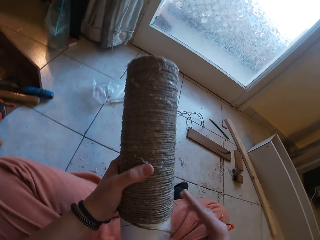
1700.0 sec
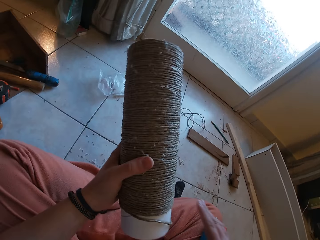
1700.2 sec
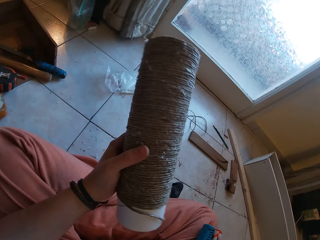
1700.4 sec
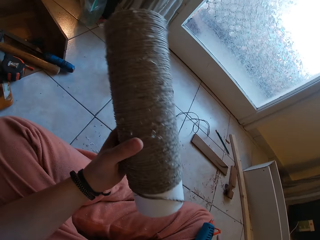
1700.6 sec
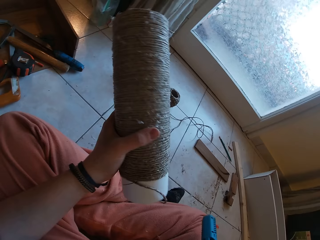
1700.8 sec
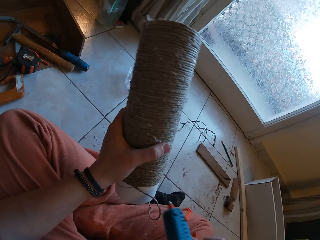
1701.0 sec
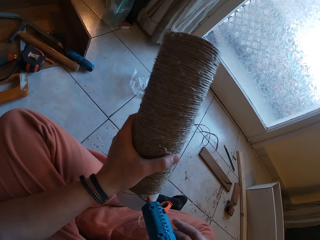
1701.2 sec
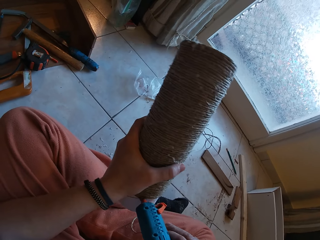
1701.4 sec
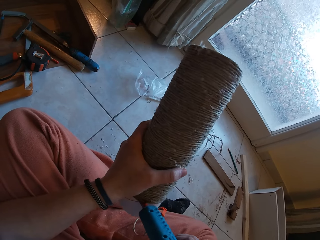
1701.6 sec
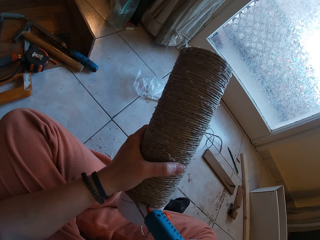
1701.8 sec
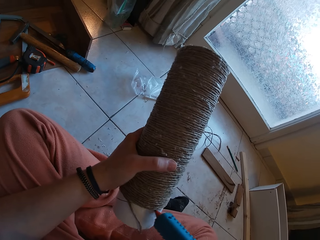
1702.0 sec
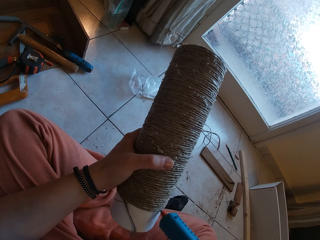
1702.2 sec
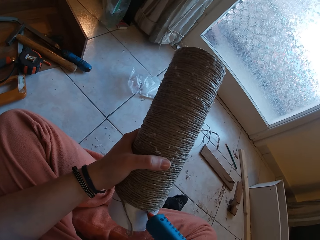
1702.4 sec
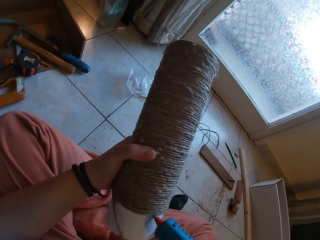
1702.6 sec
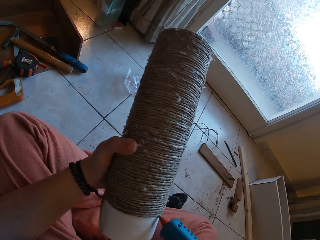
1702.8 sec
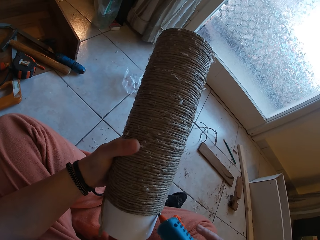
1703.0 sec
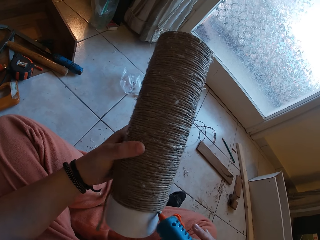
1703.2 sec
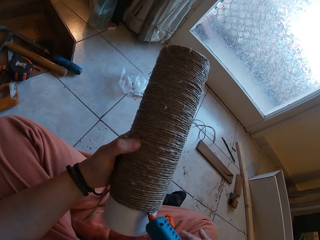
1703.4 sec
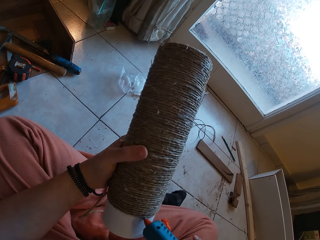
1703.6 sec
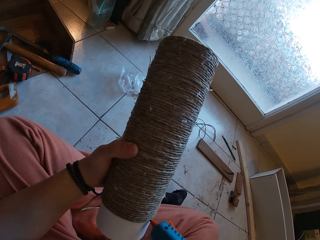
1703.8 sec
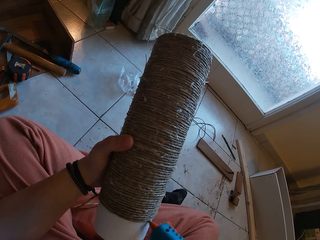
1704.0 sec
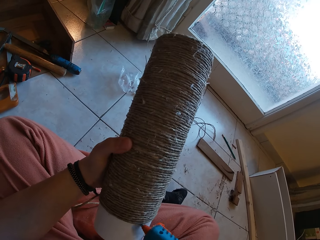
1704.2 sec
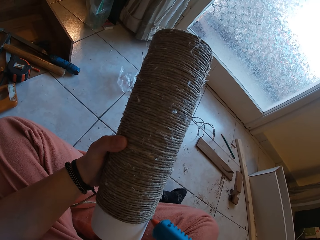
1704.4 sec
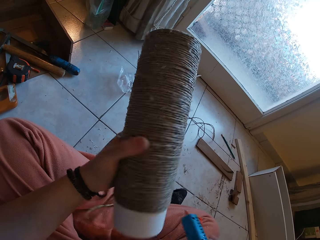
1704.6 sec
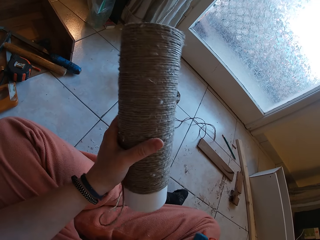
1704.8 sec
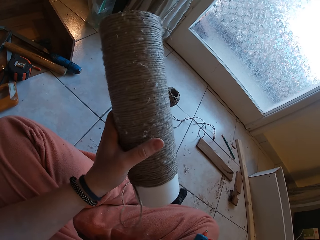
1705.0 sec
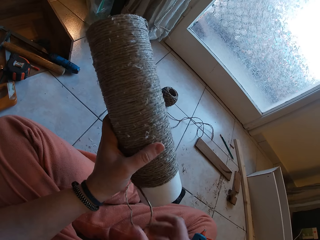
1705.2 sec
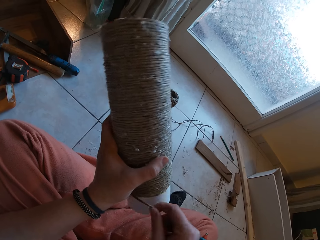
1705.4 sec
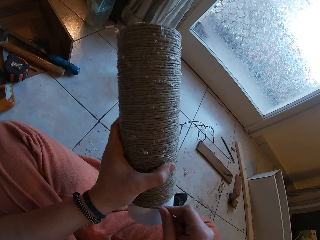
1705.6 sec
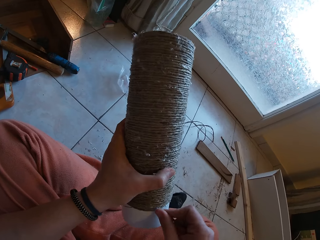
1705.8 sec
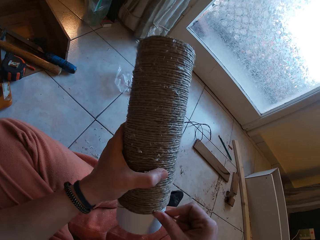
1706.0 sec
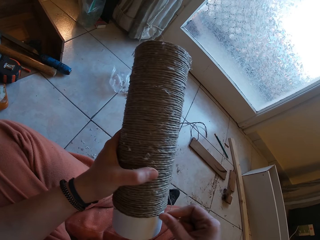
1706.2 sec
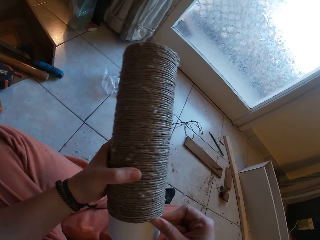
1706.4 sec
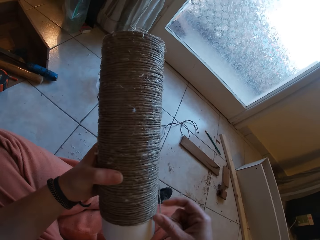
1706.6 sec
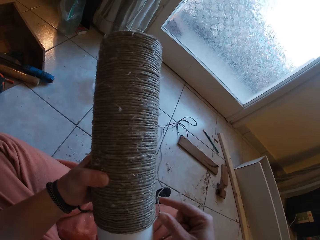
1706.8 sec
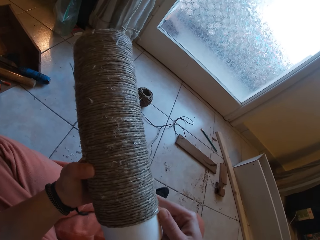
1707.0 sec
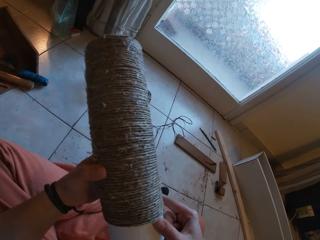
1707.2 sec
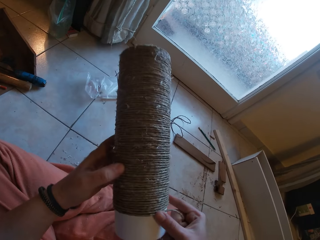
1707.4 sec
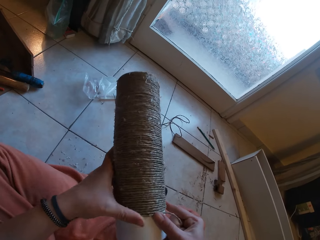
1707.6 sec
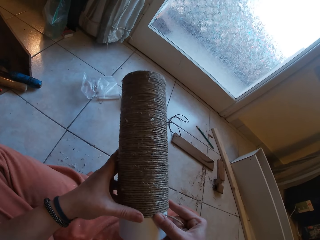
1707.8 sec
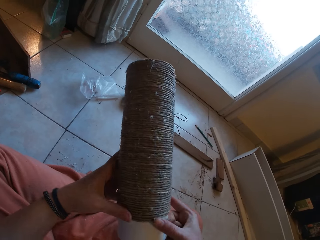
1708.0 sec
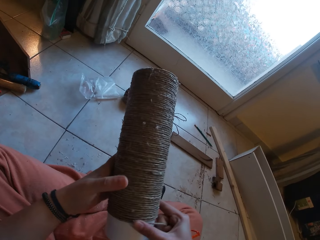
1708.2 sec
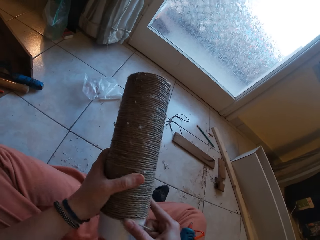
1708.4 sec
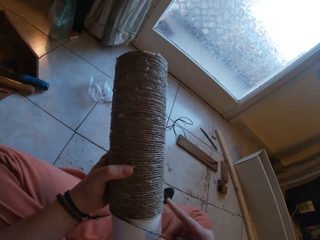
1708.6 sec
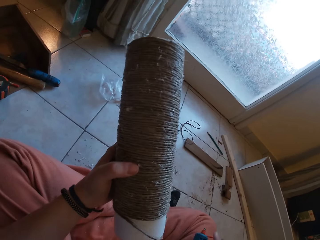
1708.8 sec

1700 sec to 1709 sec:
The camera wearer picks up the glue gun from his right leg with his right hand. He applies glue to the cardboard tube in his left hand with the glue gun in his right hand. He drops the glue gun on his right leg with his right hand. He rolls the twine on the cardboard tube in his left hand with his right hand.

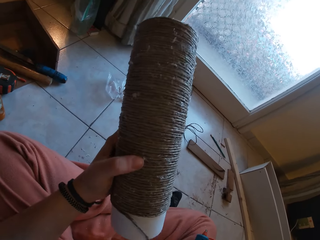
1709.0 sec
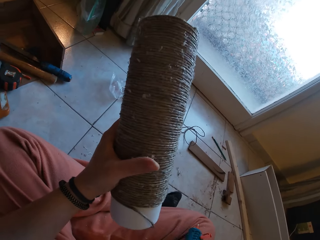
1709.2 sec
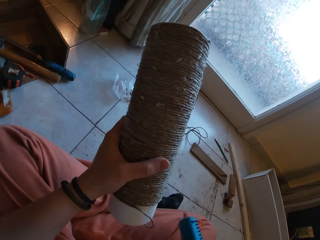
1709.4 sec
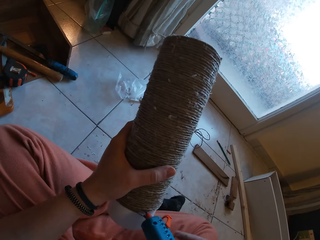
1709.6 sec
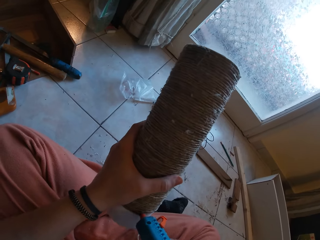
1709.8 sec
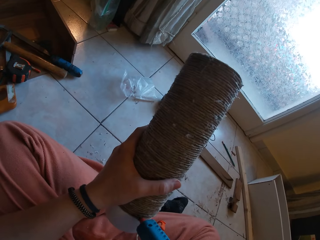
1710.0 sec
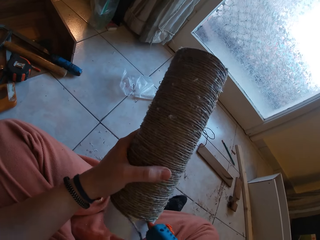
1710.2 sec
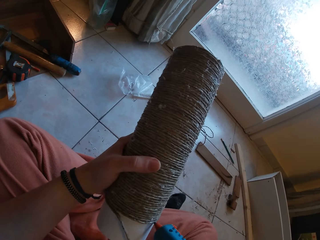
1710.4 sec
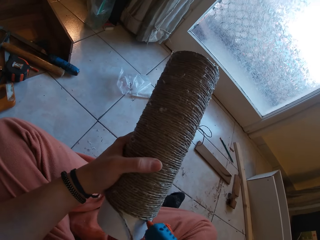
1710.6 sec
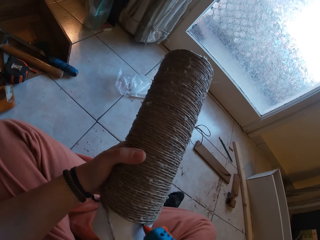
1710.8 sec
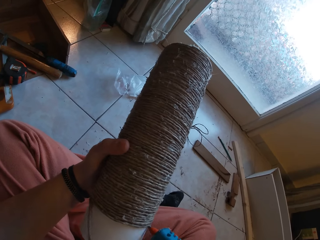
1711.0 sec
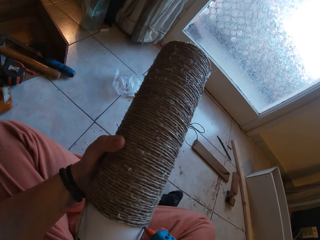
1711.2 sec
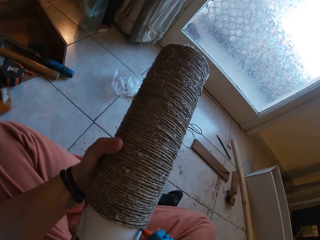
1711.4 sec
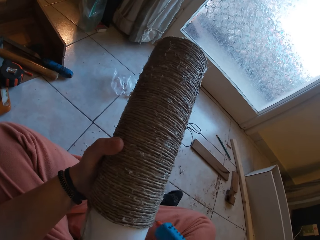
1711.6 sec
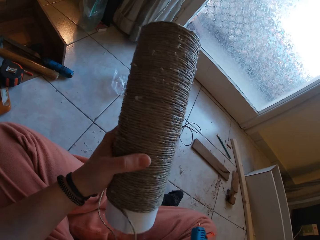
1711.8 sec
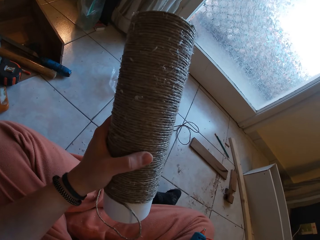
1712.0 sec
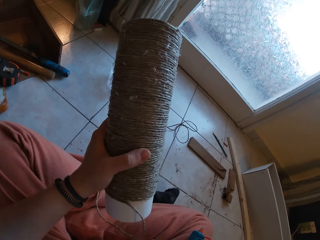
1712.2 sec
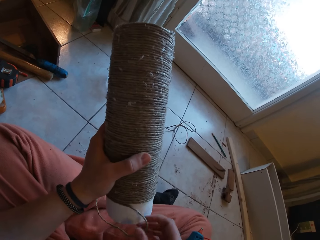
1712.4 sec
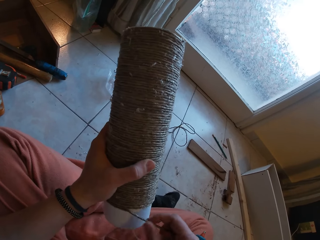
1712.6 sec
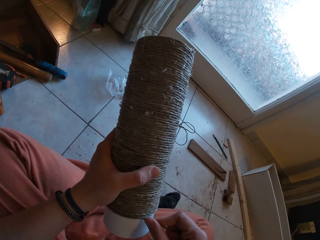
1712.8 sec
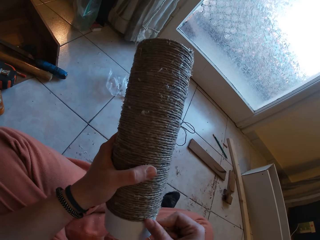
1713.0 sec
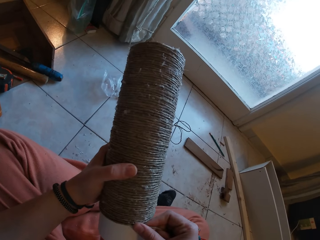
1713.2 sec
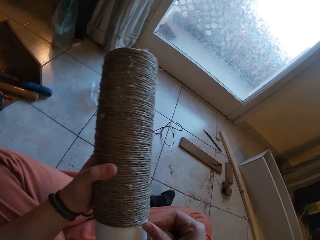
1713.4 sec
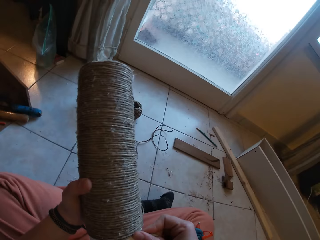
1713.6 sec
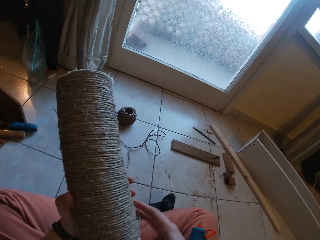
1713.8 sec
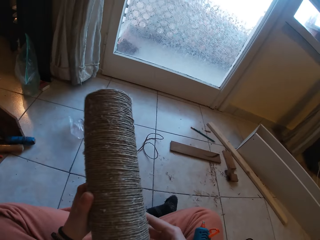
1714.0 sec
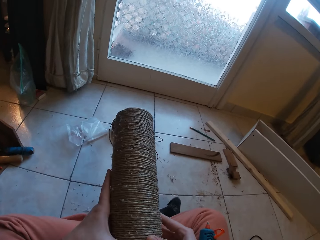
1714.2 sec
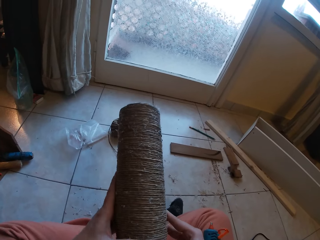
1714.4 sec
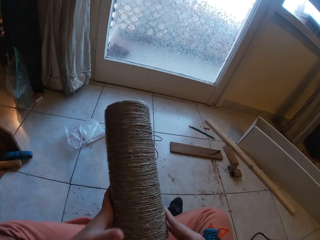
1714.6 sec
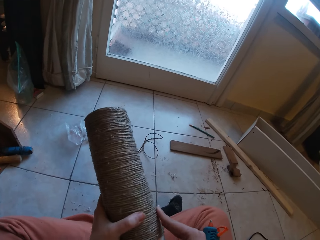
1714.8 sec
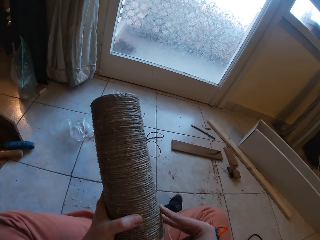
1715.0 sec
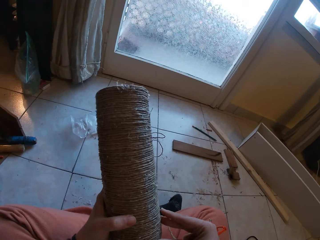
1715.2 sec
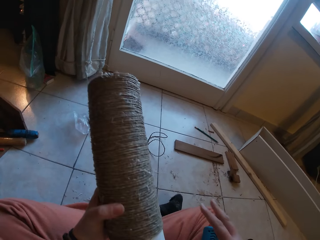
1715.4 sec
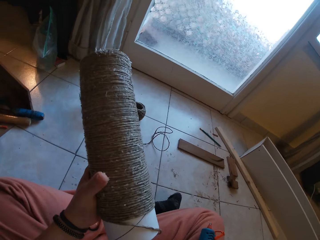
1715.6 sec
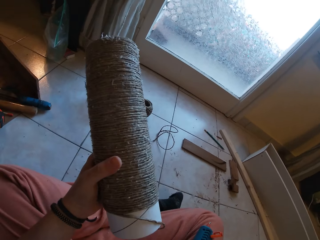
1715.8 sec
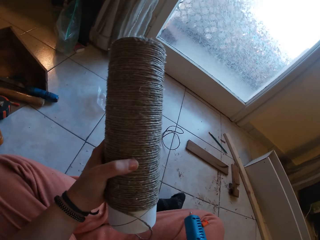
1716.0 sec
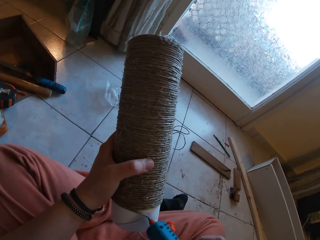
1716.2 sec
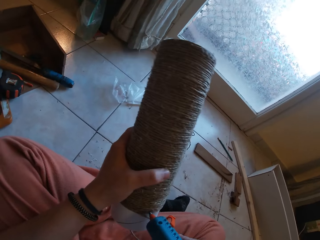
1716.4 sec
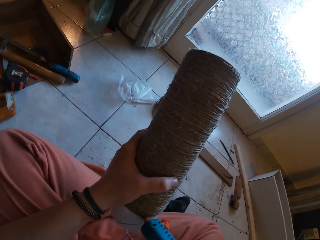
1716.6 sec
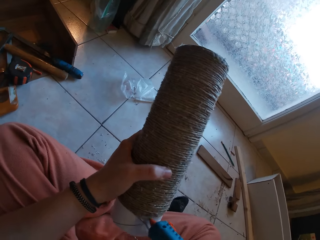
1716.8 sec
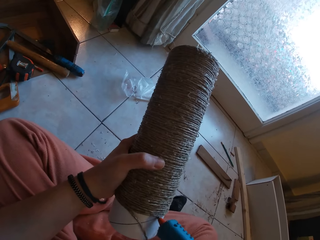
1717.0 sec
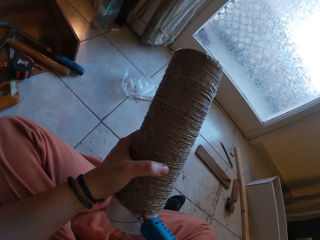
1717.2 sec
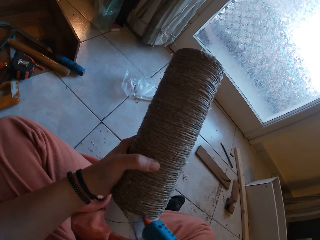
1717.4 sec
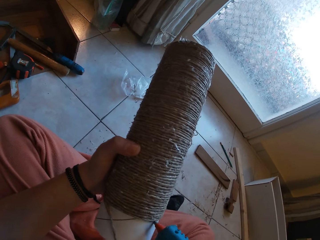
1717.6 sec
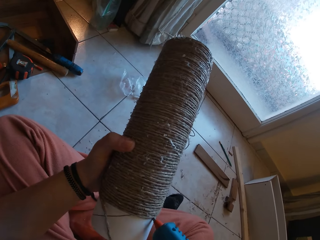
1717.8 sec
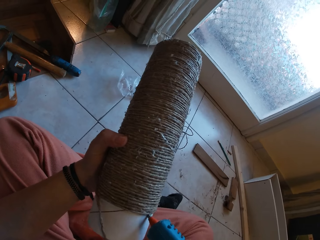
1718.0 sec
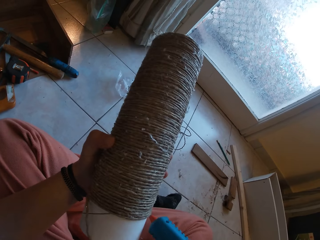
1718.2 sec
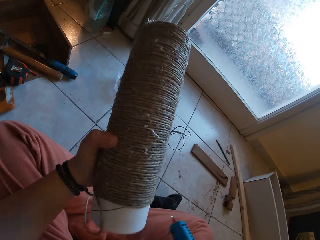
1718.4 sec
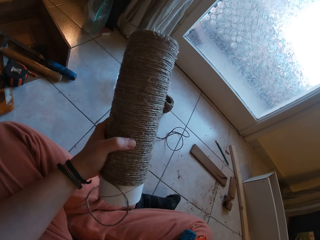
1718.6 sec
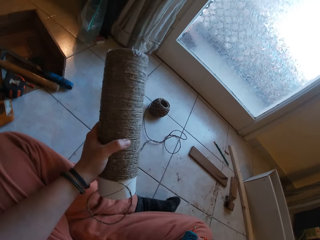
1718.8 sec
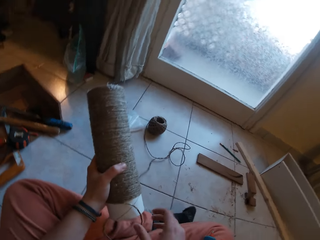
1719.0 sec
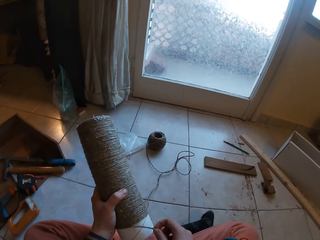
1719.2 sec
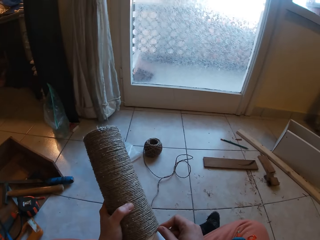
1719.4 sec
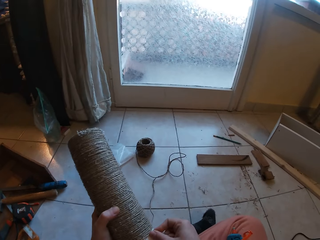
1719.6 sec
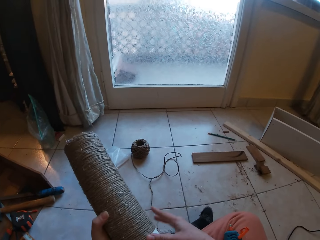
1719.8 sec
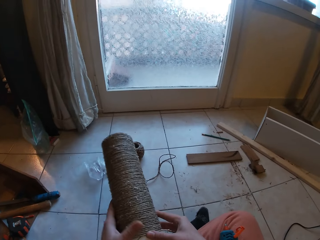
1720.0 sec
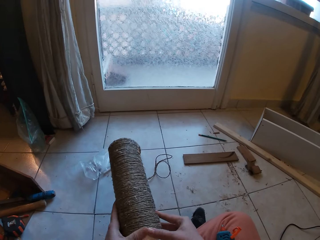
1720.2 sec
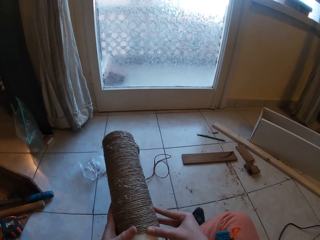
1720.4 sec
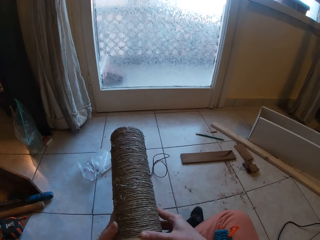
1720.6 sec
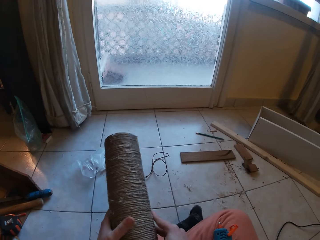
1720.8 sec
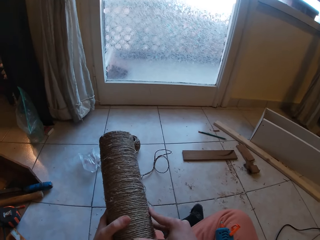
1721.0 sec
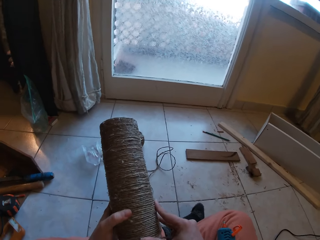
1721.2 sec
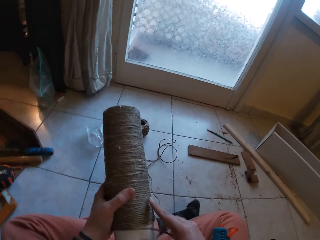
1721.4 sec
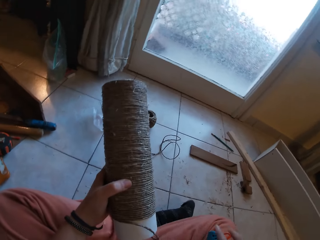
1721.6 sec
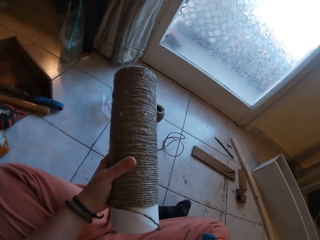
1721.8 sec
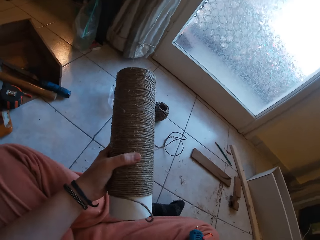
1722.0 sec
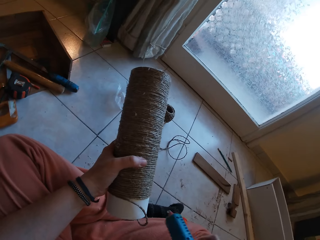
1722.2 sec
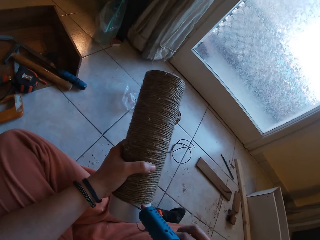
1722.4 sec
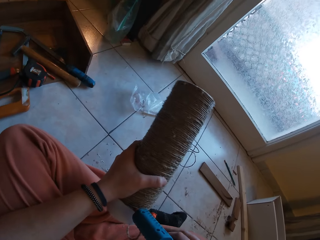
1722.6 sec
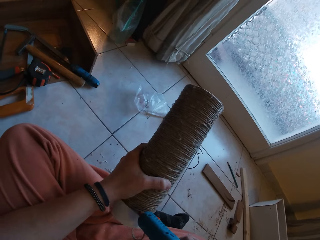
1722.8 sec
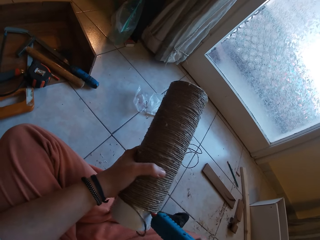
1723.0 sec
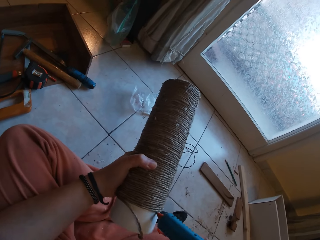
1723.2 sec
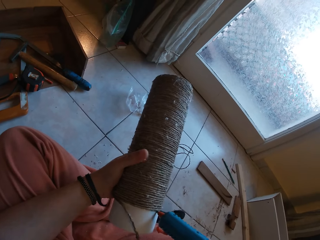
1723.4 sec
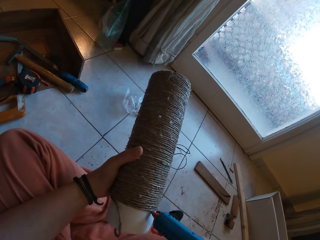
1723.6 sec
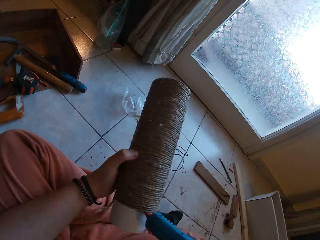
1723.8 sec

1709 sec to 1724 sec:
The camera wearer picks up the glue gun from his right leg with his right hand. He applies glue to the cardboard tube in his left hand with the glue gun in his right hand. He drops the glue gun on his right leg with his right hand. He rolls the twine on the cardboard tube in his left hand with his right hand. He picks up the glue gun from his right leg with his right hand. He applies glue to the cardboard tube in his left hand with the glue gun in his right hand. He drops the glue gun on his right leg with his right hand. He rolls the twine on the cardboard tube in his left hand with his right hand. He picks up the glue gun from his right leg with his right hand. He applies glue to the cardboard tube in his left hand with the glue gun in his right hand.
